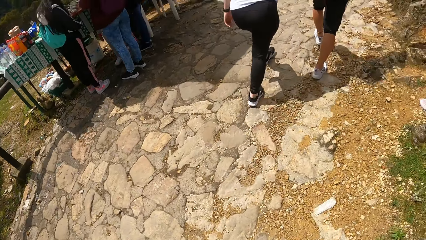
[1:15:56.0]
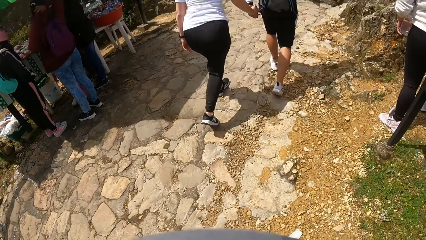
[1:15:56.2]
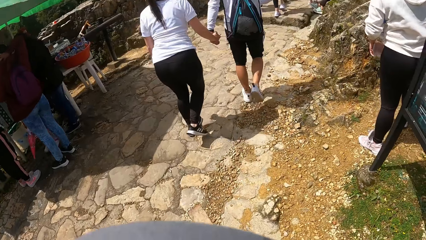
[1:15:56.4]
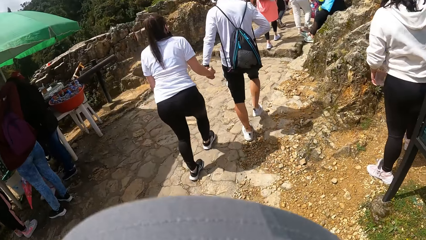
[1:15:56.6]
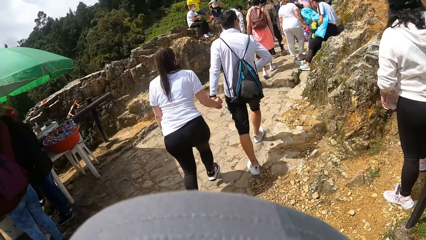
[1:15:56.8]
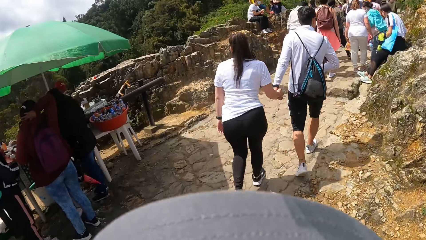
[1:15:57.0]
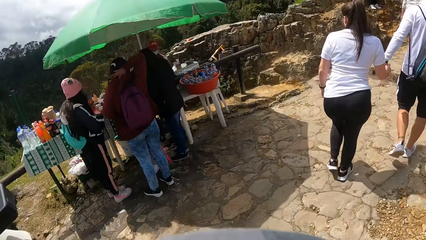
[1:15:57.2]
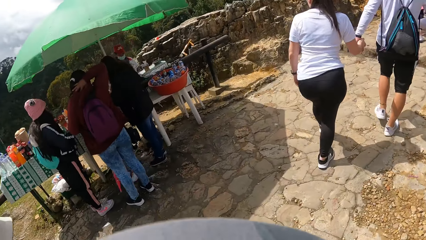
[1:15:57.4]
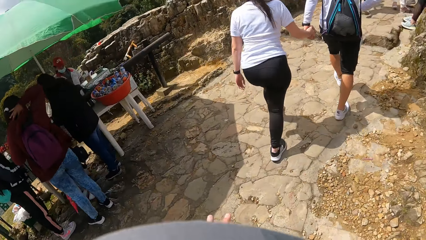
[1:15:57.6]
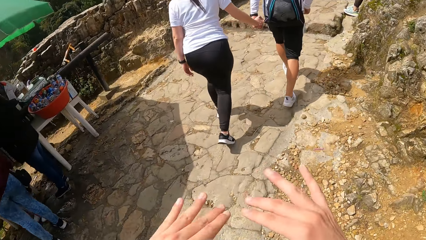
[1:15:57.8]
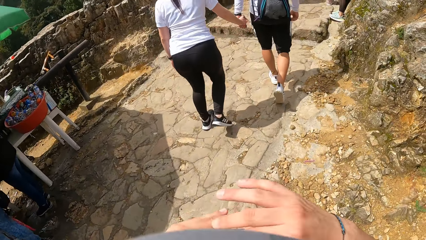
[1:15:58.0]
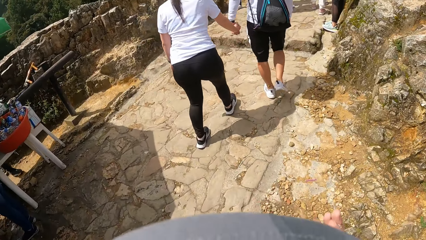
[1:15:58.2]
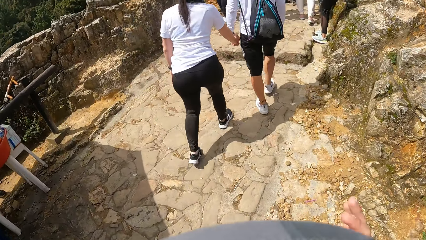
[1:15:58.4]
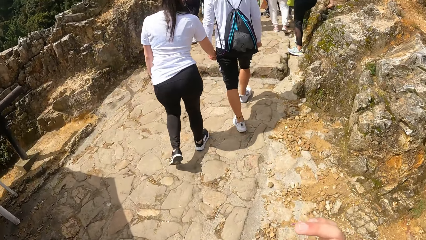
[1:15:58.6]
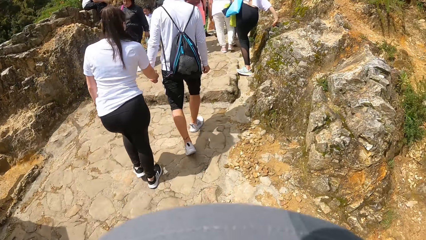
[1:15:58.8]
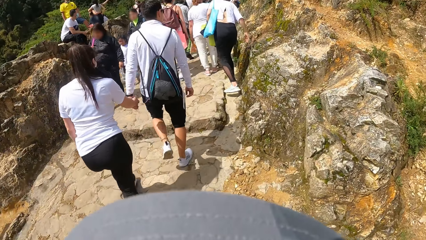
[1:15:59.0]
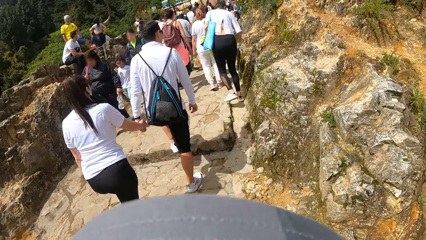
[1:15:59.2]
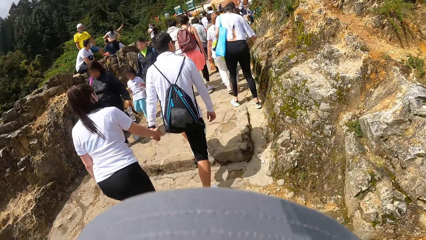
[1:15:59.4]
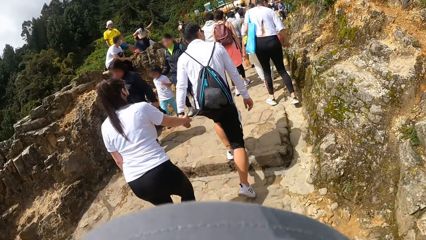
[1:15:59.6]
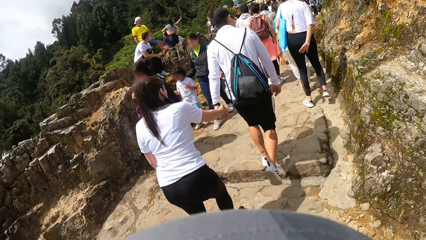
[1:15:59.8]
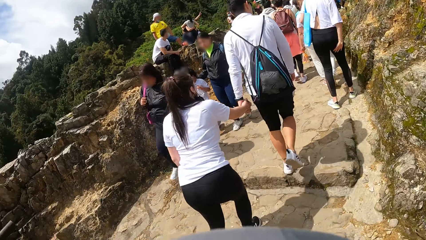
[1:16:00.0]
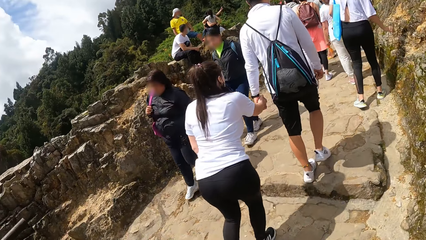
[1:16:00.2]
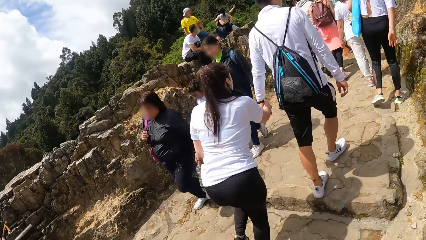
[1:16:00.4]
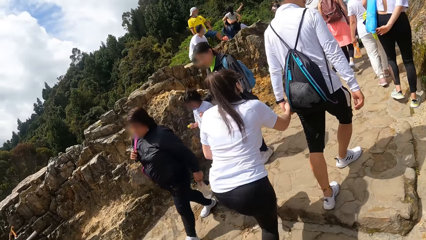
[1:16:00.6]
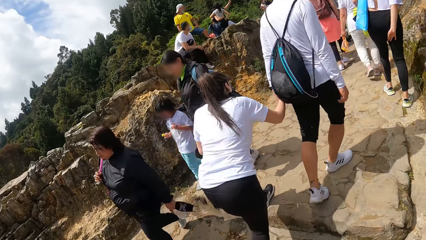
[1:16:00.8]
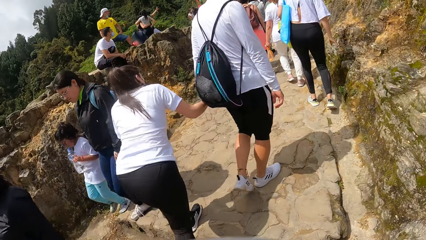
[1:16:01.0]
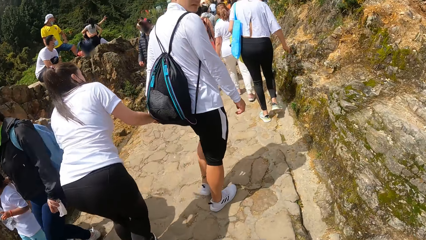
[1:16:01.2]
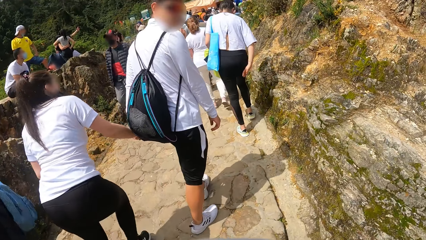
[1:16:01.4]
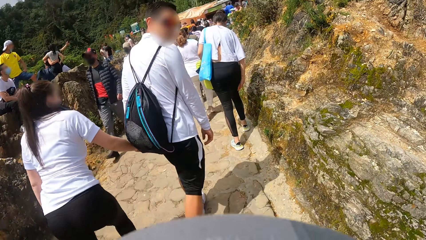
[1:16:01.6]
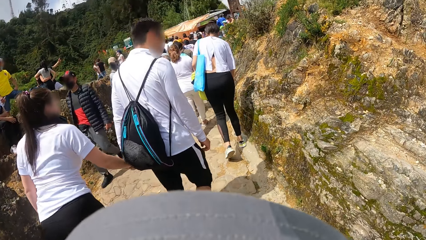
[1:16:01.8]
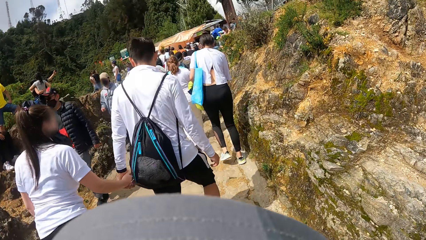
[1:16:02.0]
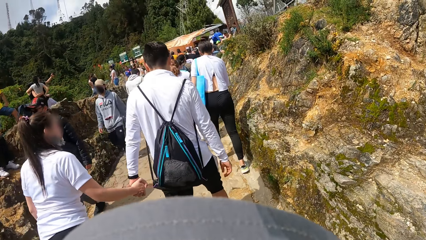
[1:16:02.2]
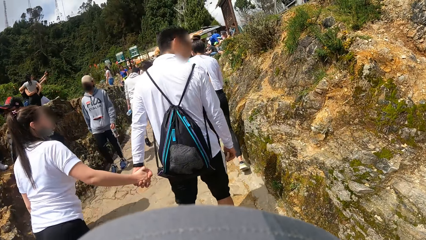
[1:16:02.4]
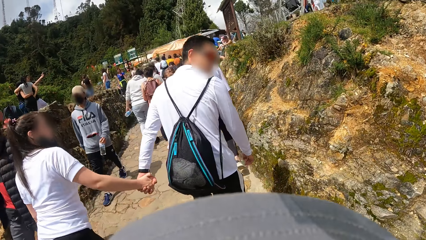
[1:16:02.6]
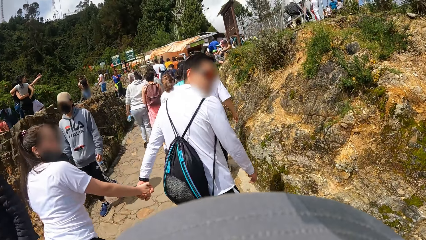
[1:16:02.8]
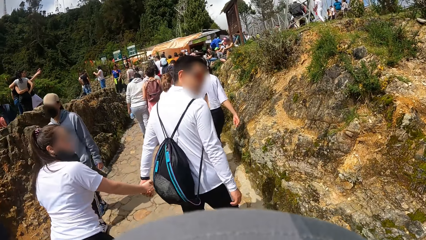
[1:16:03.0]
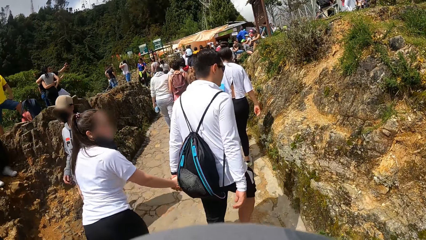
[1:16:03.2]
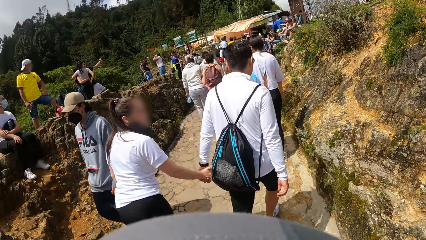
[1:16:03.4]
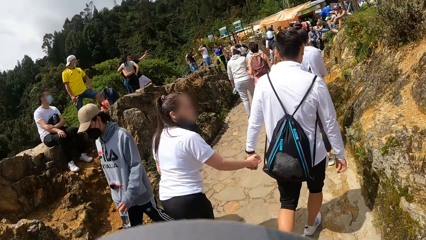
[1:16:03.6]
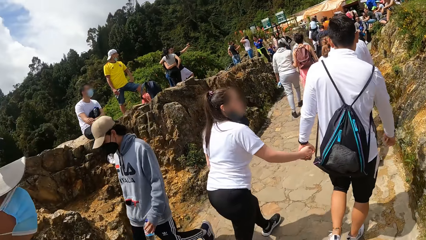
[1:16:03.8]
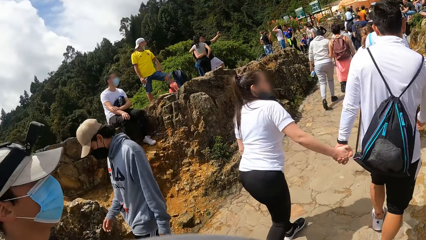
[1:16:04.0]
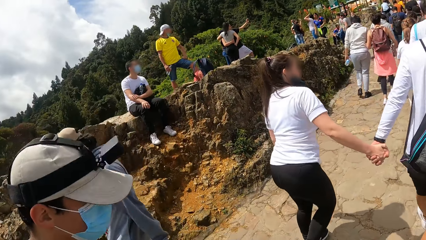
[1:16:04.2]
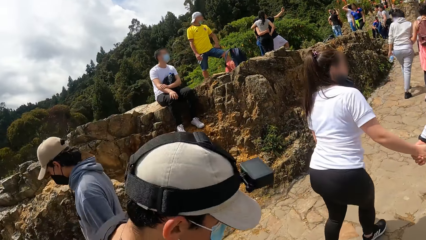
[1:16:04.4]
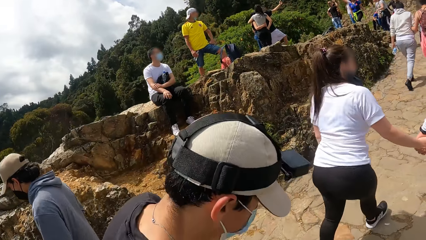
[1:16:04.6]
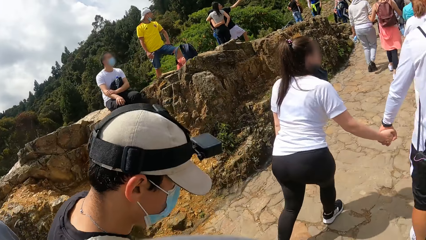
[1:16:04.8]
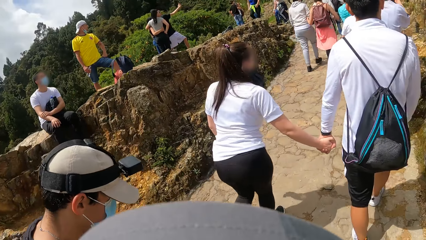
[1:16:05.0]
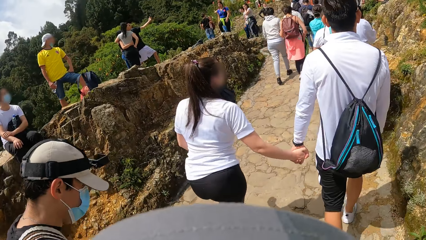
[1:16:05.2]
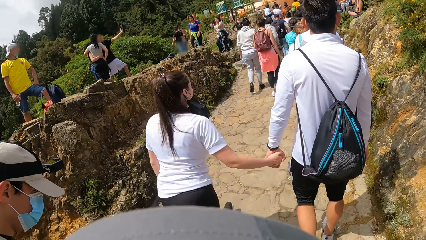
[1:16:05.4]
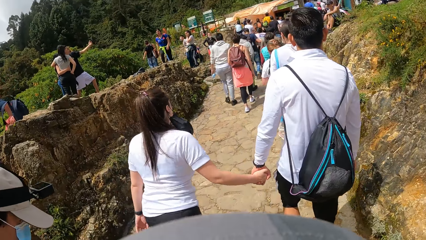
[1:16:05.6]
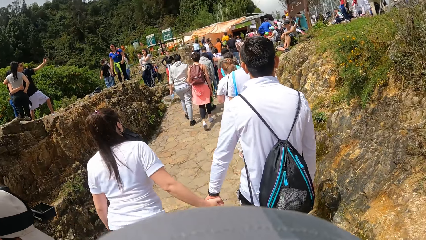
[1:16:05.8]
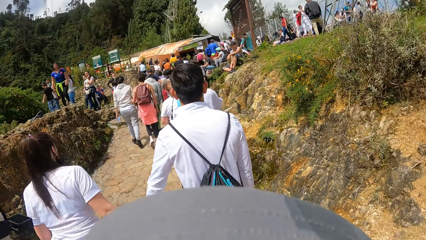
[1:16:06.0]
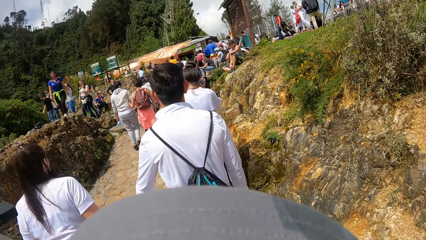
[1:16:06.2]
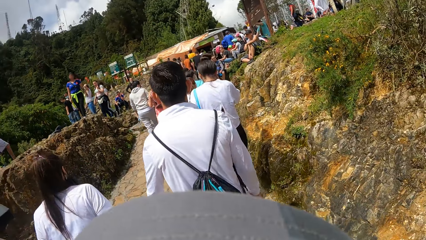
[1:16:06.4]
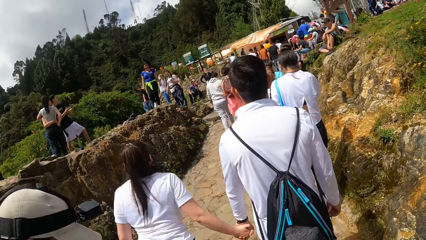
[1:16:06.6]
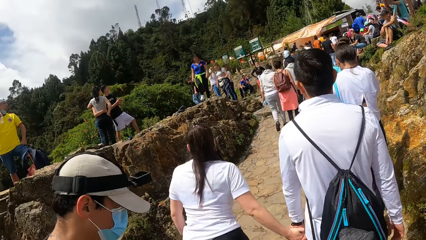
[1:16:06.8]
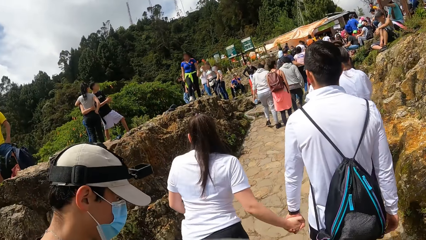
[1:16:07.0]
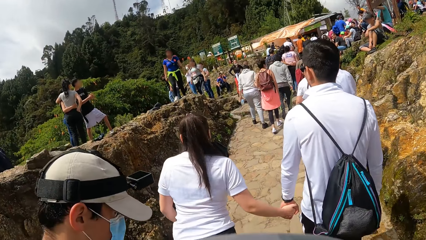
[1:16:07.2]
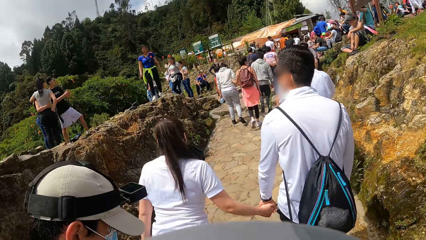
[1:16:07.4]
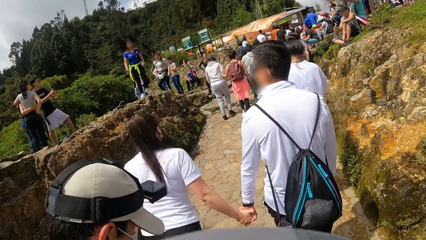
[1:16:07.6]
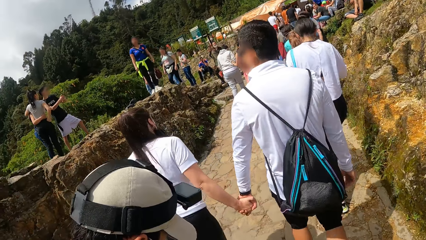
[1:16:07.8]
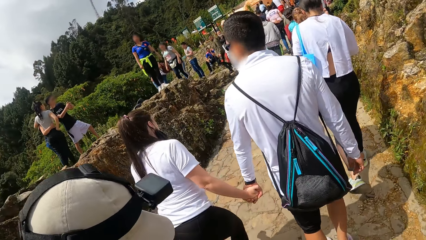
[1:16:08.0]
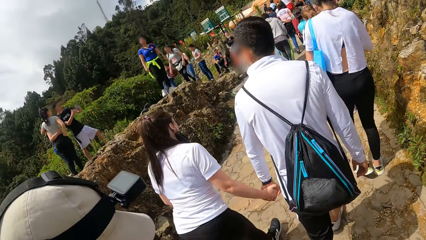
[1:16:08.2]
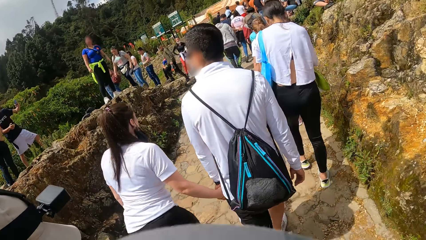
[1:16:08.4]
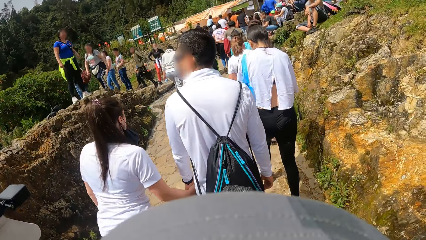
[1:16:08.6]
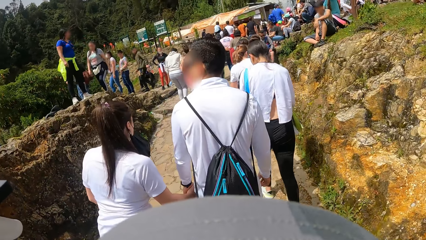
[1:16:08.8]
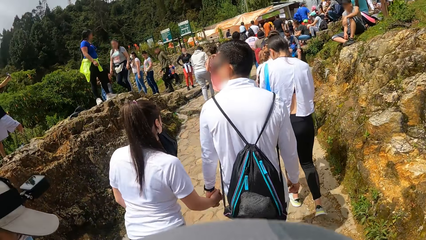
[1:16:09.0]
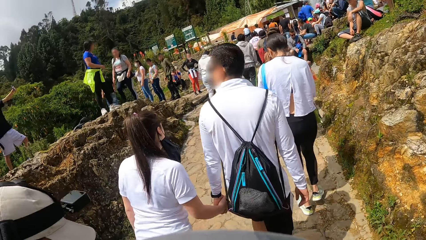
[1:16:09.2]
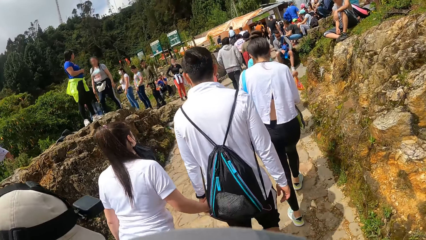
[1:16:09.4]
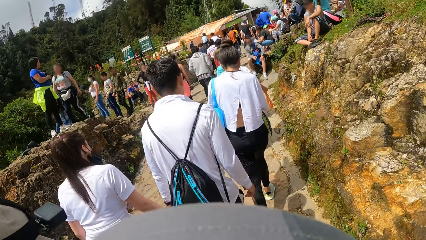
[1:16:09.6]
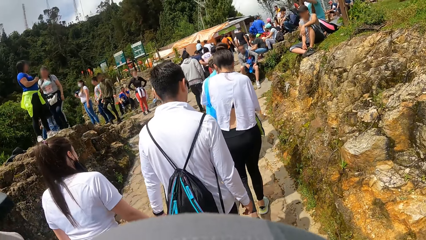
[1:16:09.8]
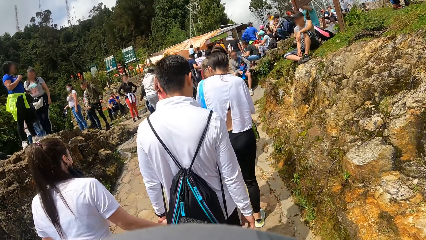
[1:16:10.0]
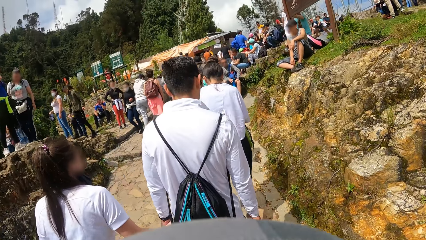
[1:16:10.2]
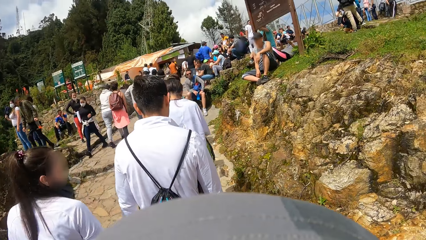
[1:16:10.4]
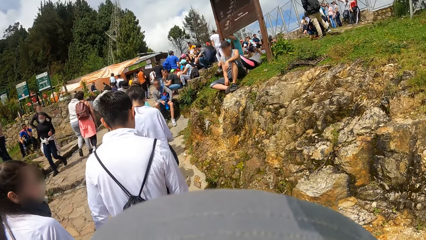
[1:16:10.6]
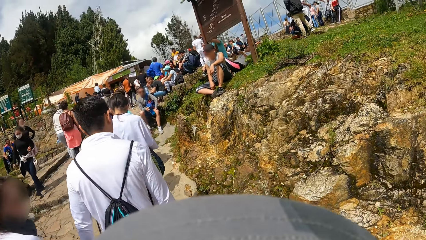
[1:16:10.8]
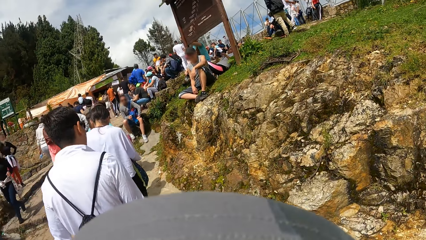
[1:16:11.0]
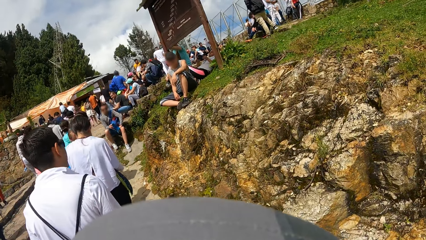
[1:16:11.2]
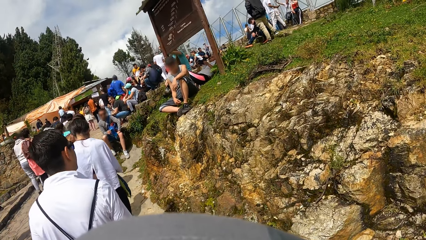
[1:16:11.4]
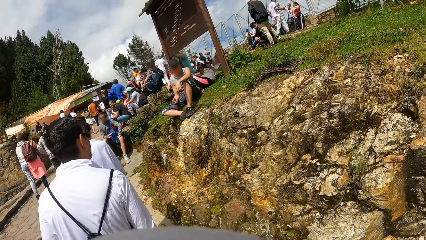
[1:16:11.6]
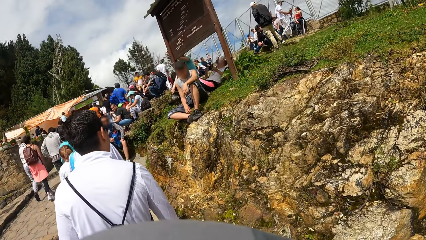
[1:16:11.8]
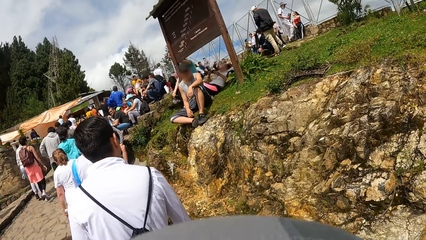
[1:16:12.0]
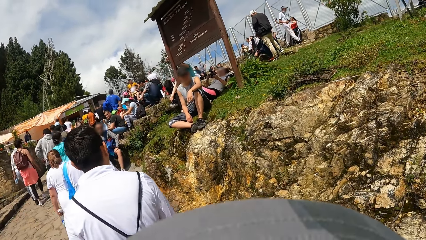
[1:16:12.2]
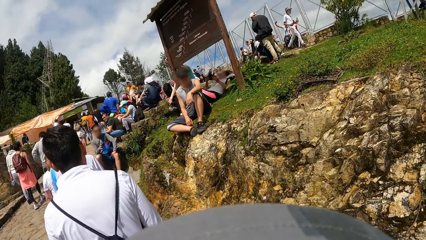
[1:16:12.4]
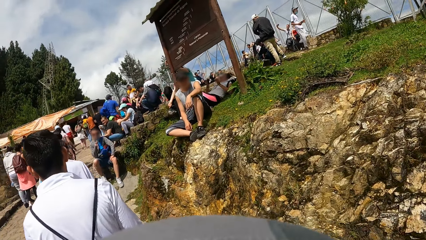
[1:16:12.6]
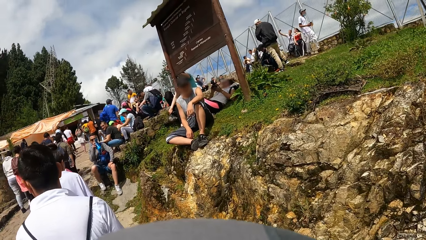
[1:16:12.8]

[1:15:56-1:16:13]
The camera wearer makes gestures with both hands. They walk.
